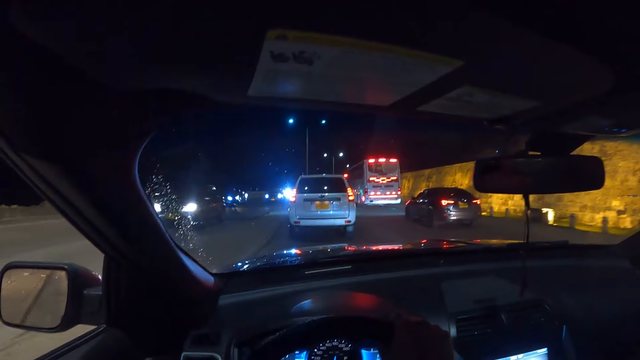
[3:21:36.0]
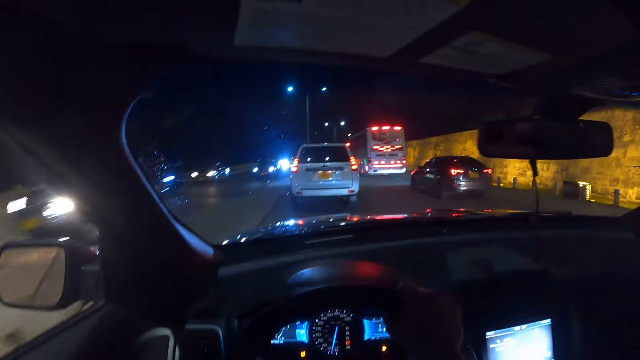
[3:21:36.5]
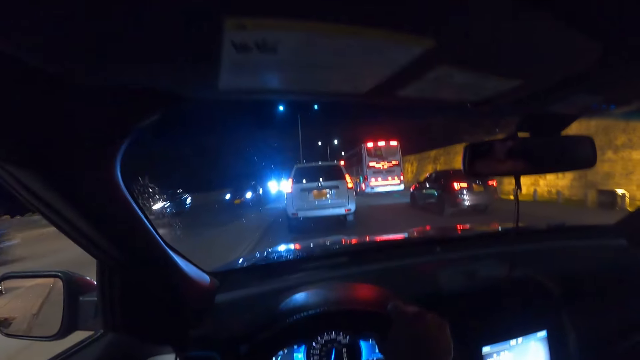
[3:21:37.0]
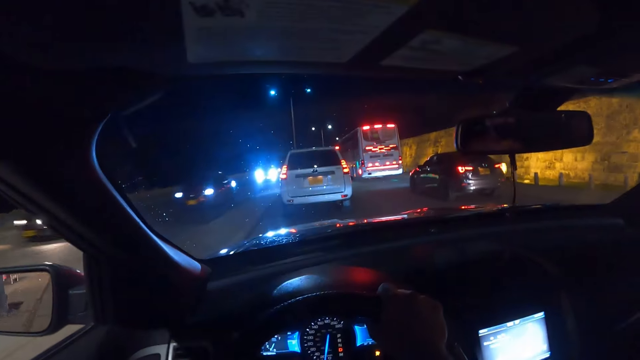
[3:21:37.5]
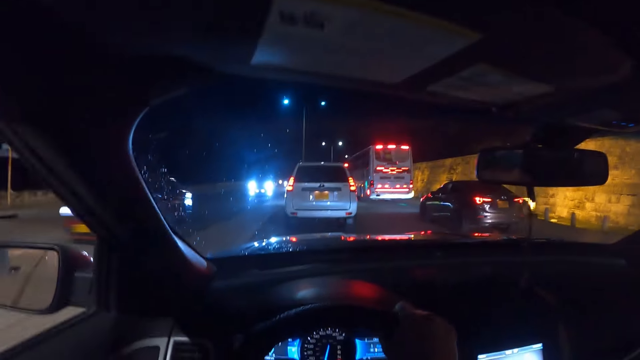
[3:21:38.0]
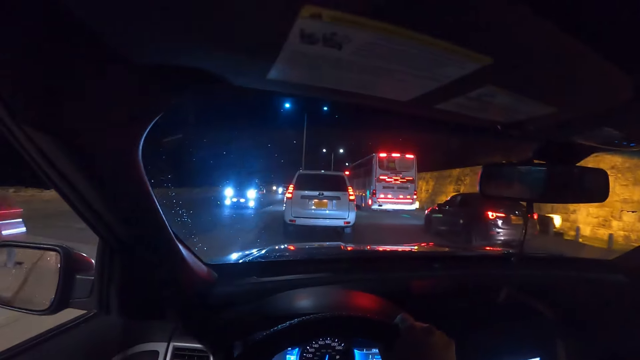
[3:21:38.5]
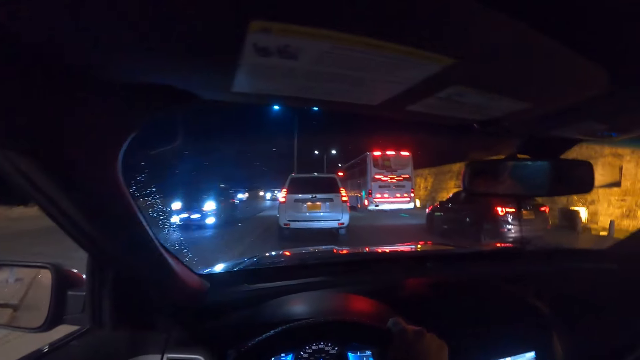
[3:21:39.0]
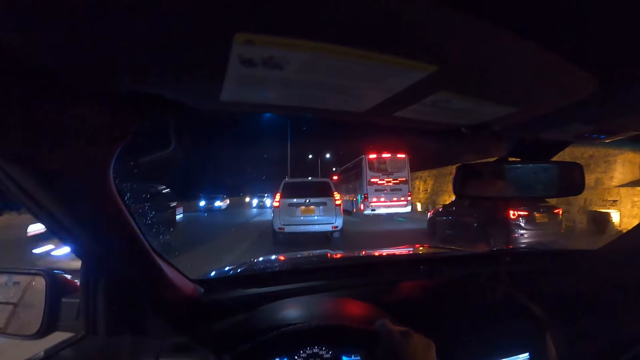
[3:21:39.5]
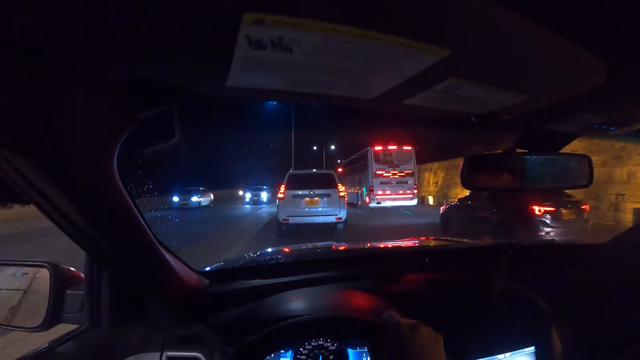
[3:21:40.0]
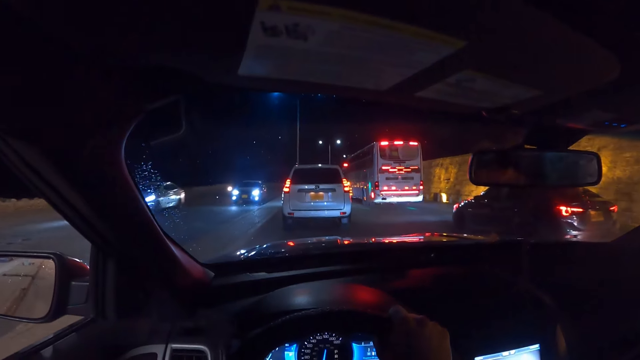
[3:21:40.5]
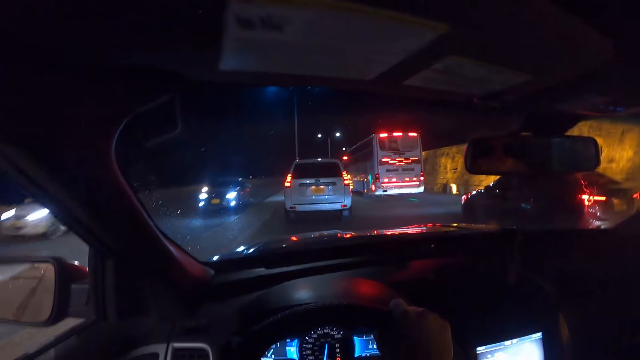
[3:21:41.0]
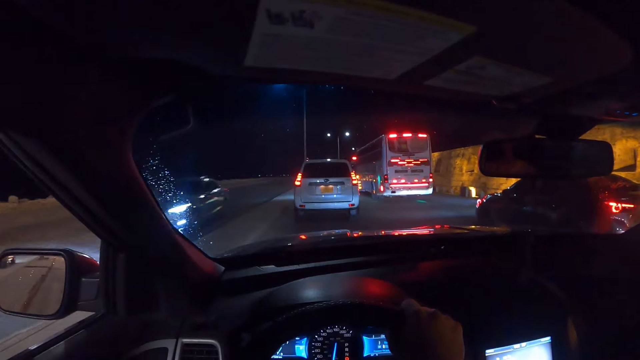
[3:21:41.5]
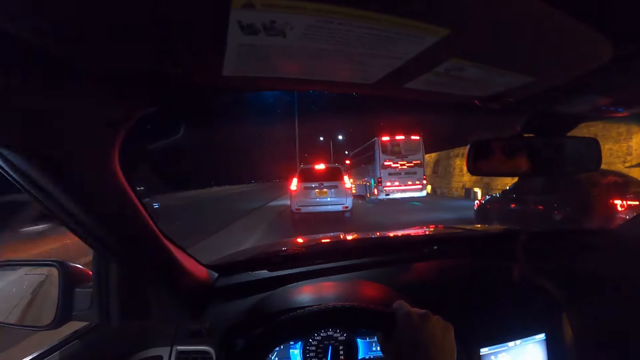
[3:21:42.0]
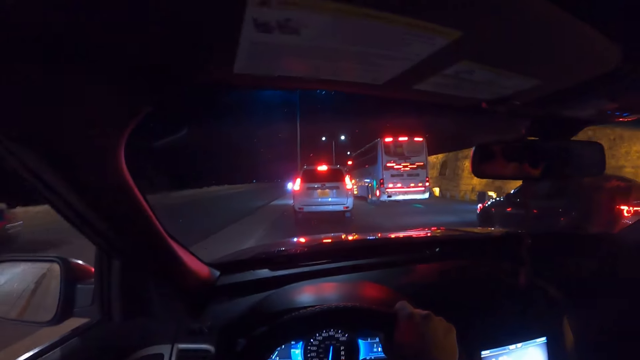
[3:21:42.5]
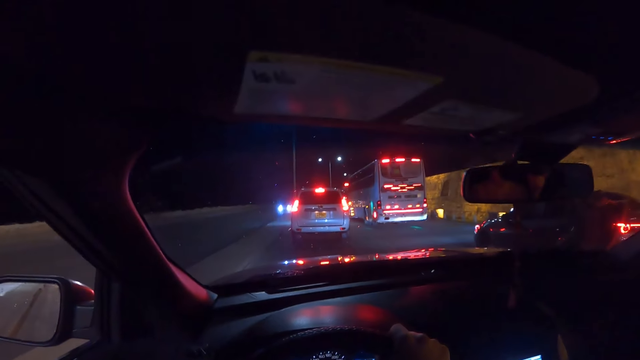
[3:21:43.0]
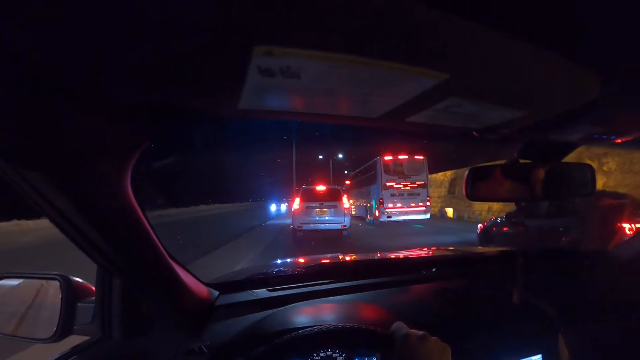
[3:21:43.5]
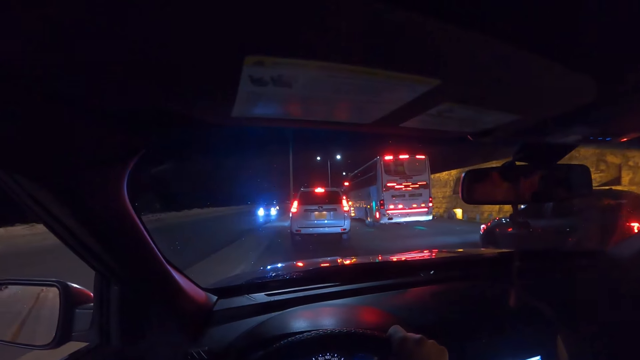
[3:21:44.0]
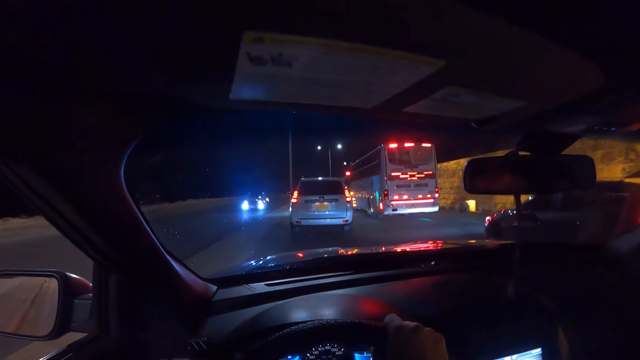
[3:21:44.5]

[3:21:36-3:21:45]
A car drives past the camera wearer. A car drives past repeatedly.

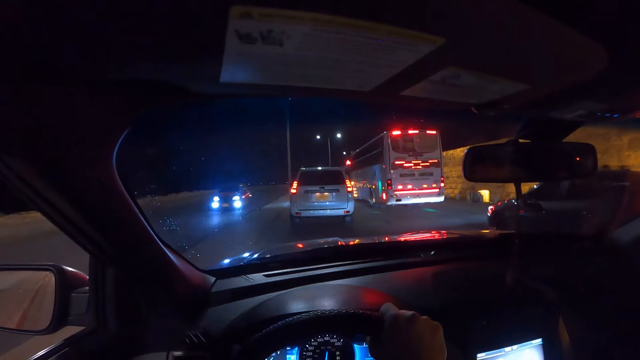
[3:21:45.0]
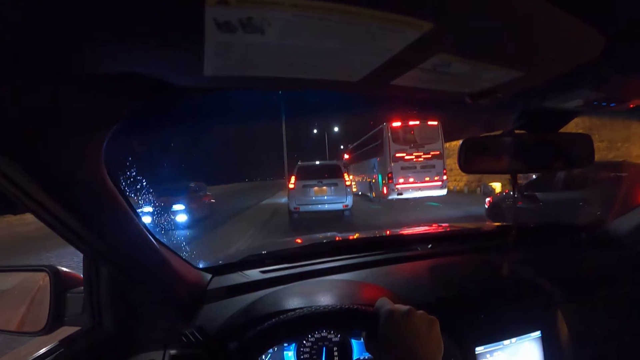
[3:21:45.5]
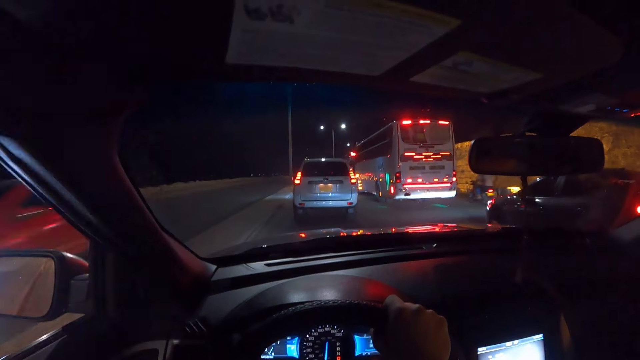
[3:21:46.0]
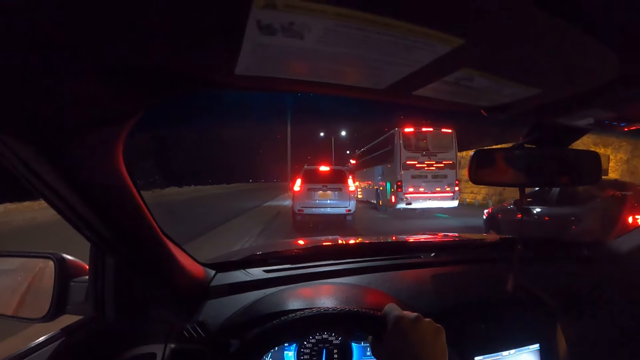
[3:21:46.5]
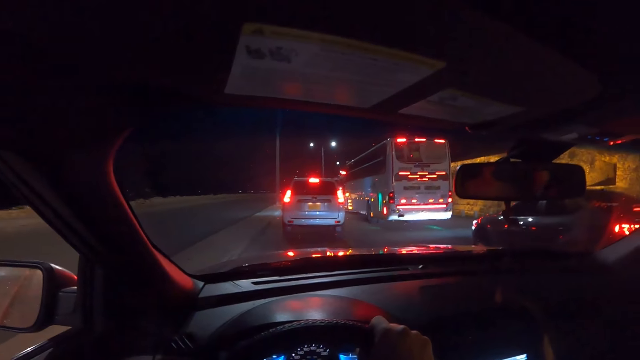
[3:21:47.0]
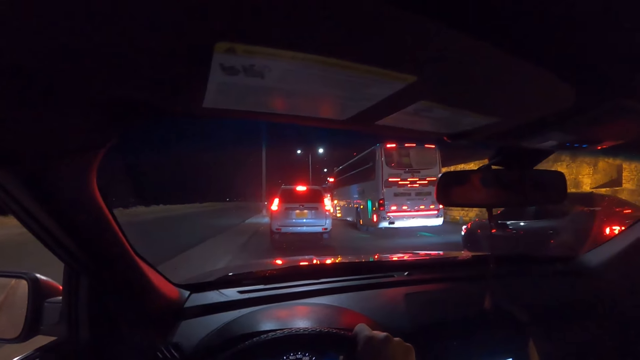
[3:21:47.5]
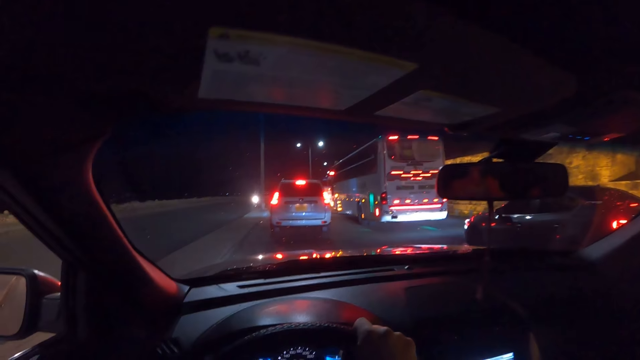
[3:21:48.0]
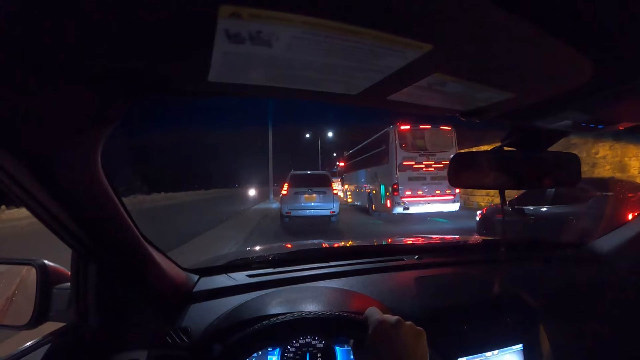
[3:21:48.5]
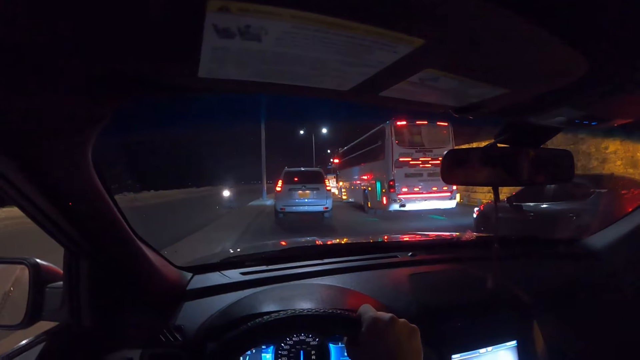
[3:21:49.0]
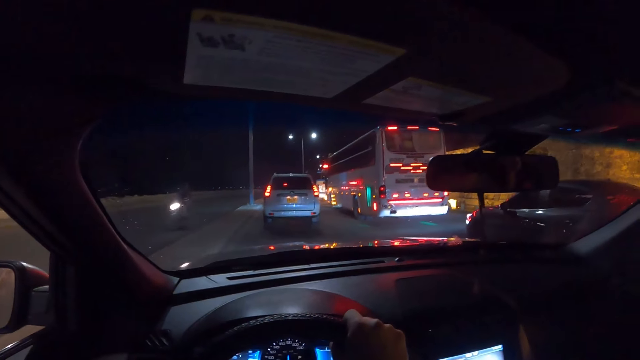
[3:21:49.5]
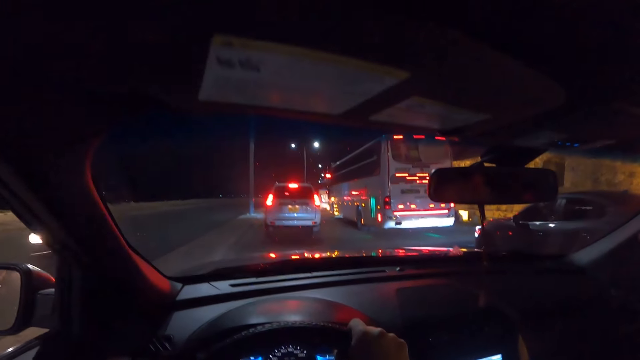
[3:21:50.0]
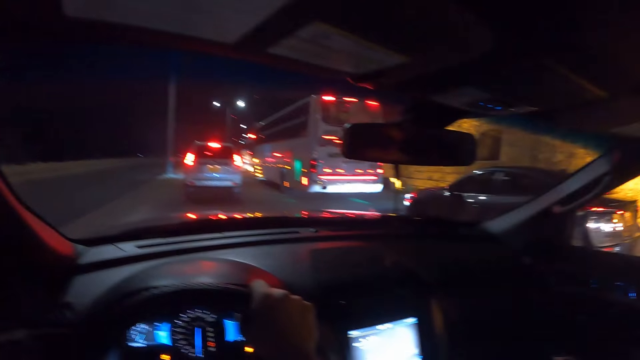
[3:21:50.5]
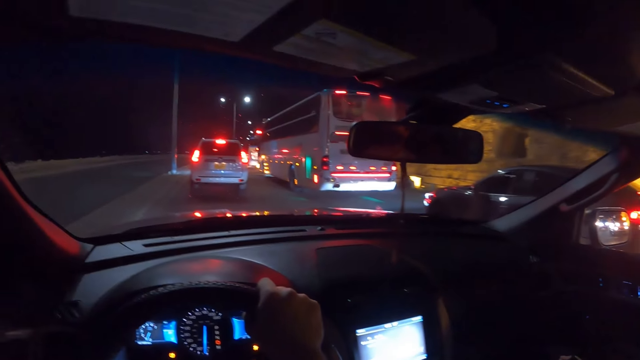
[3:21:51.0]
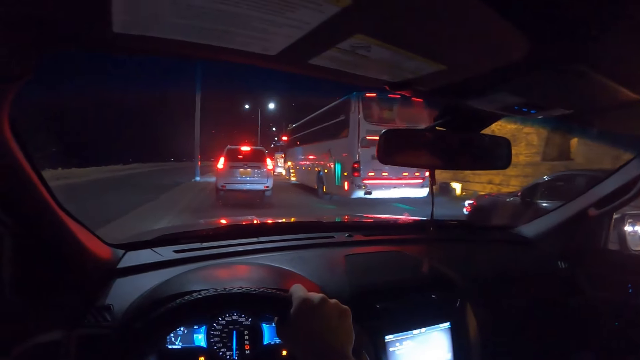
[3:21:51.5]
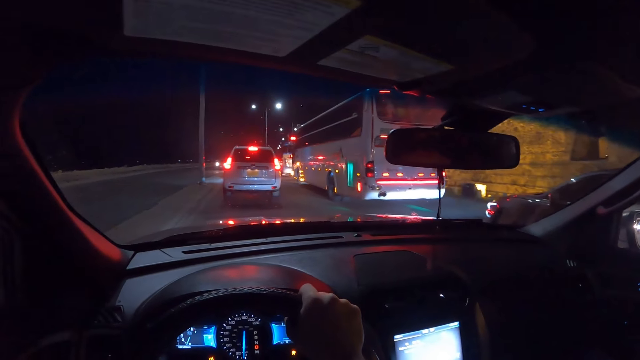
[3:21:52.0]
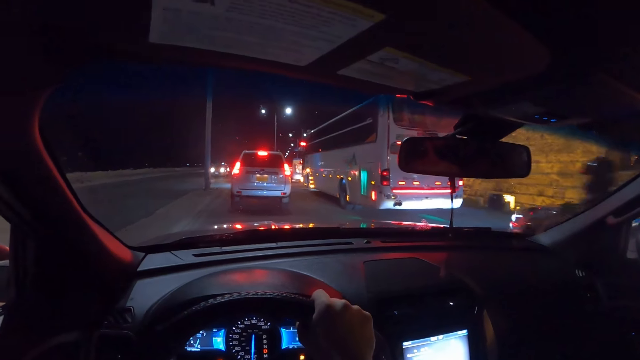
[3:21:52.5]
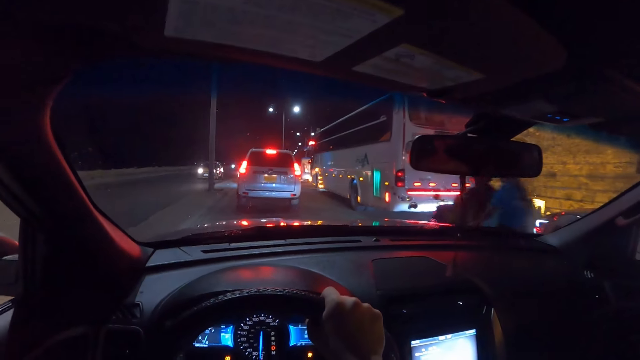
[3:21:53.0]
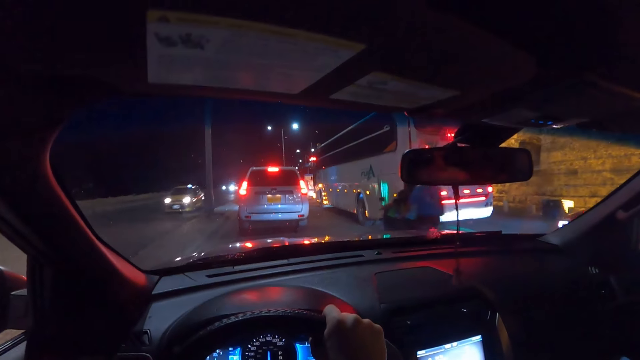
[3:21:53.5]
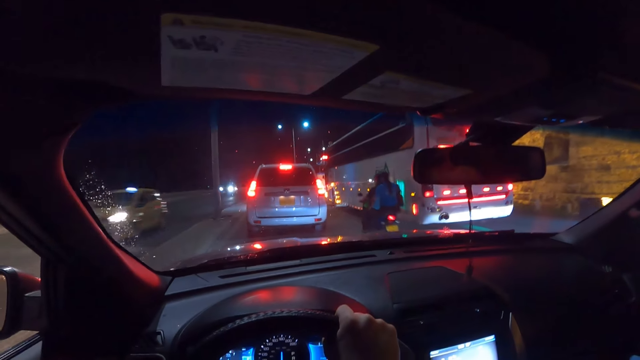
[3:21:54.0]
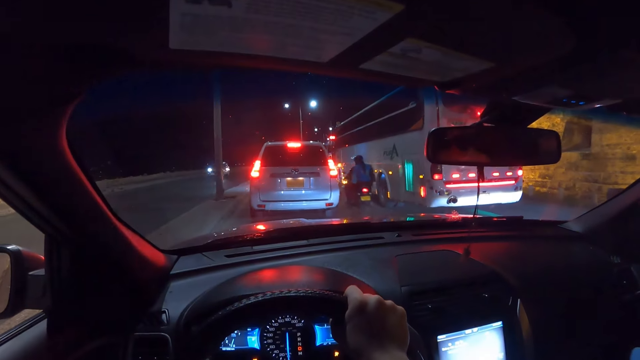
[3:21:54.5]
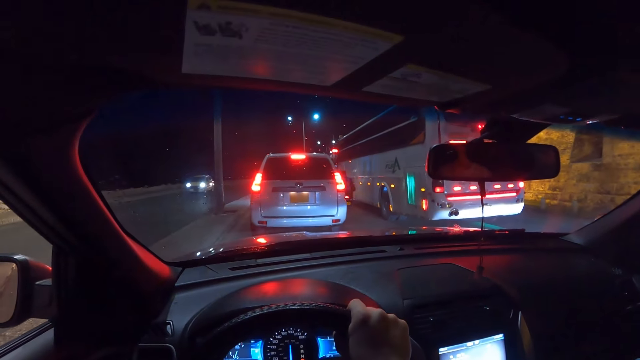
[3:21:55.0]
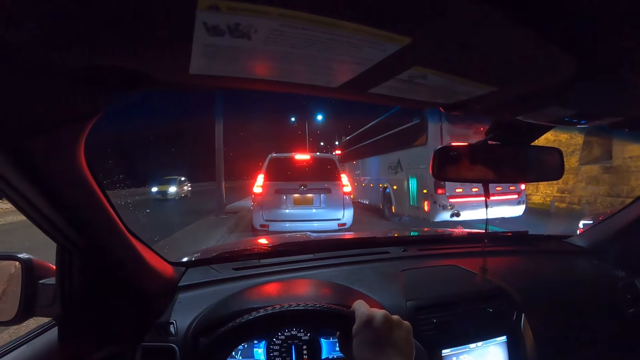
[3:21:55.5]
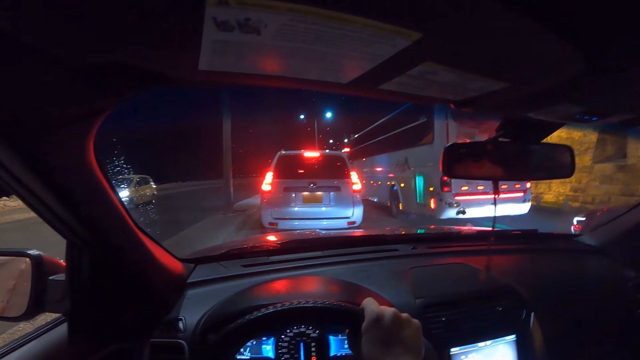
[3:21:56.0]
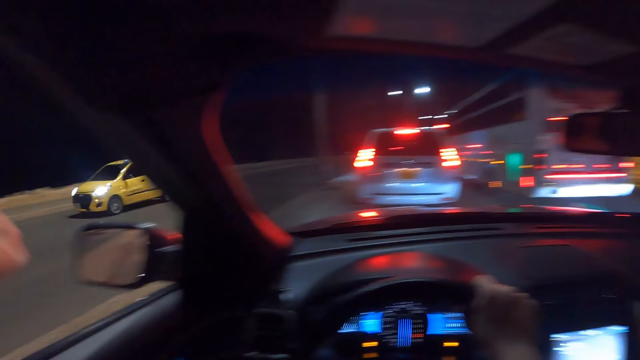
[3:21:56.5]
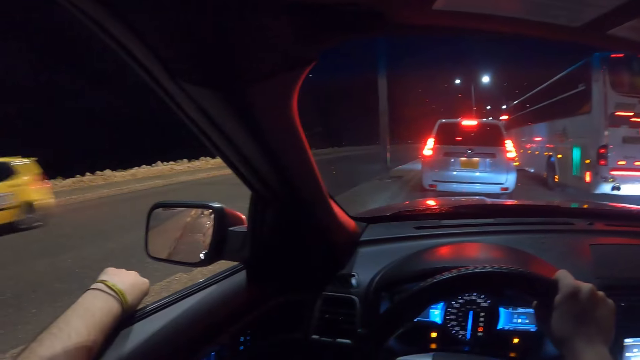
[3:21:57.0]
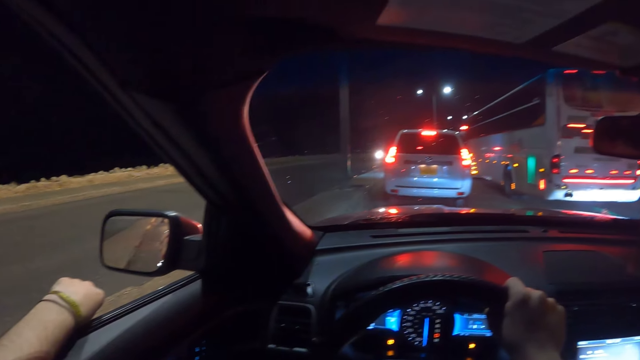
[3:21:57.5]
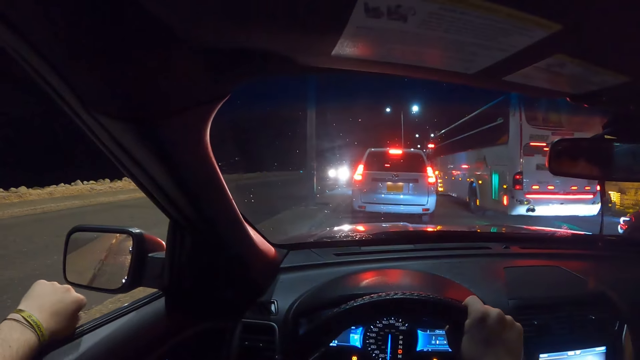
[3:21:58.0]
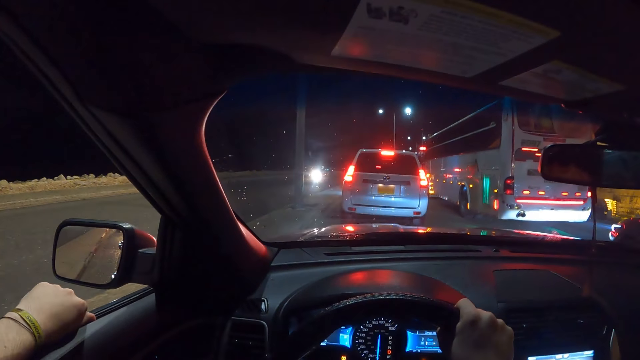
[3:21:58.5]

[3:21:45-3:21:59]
A car drives past the camera wearer. A motorcycle rides past the camera wearer. A motorcycle rides past again. A car drives past the camera wearer. A car drives past again. The camera wearer looks around.
